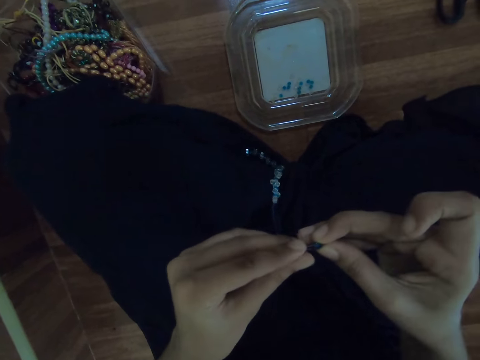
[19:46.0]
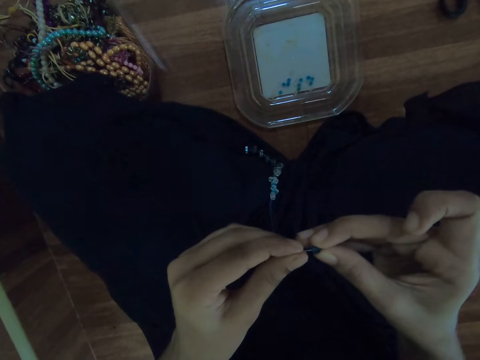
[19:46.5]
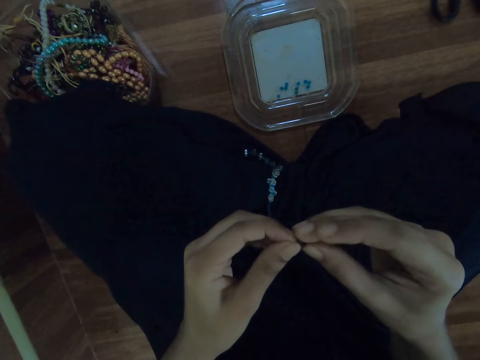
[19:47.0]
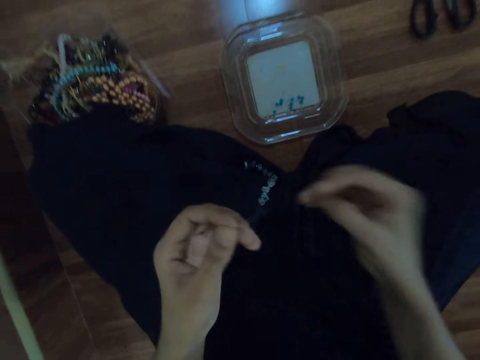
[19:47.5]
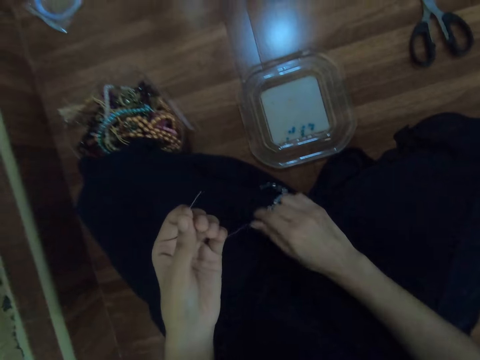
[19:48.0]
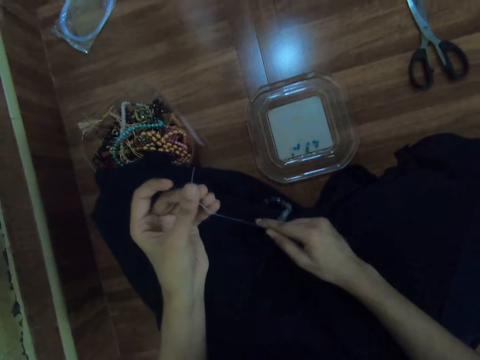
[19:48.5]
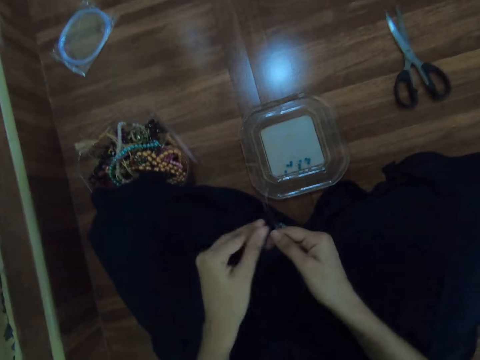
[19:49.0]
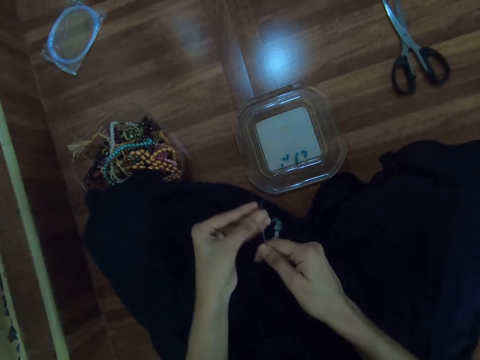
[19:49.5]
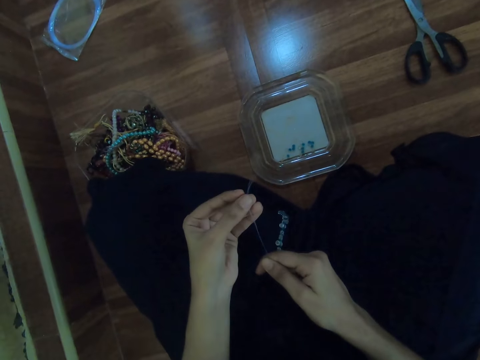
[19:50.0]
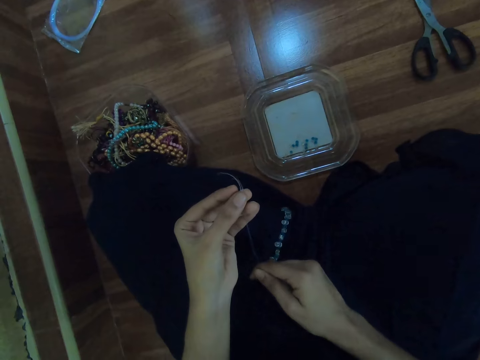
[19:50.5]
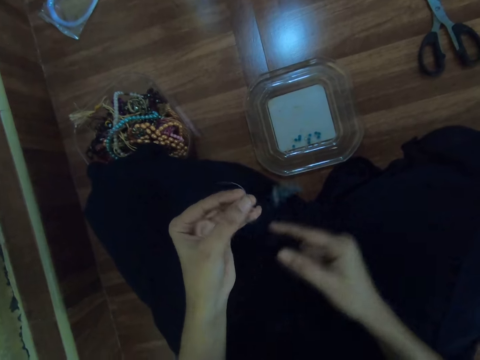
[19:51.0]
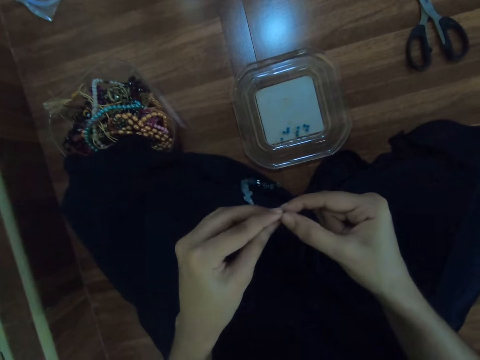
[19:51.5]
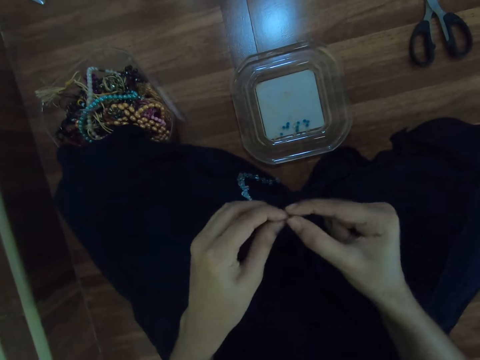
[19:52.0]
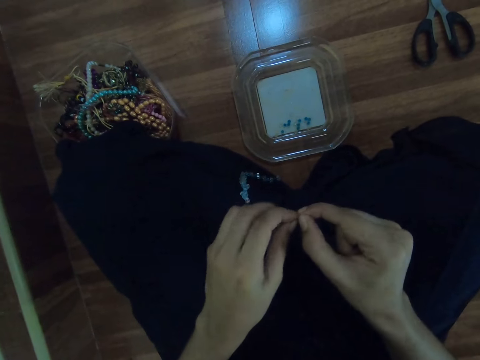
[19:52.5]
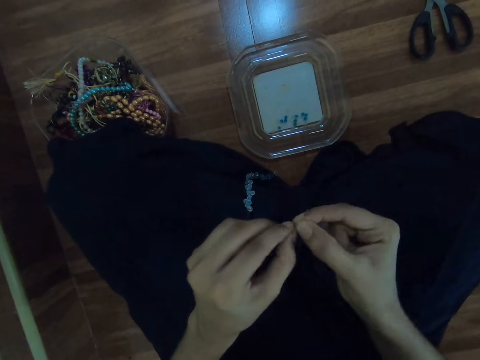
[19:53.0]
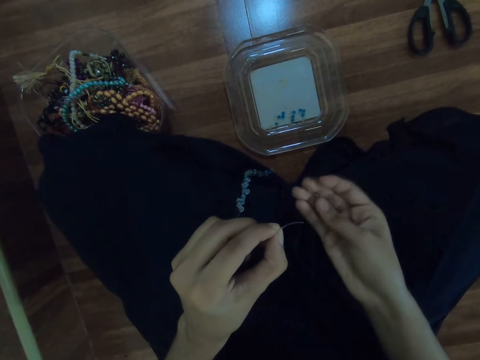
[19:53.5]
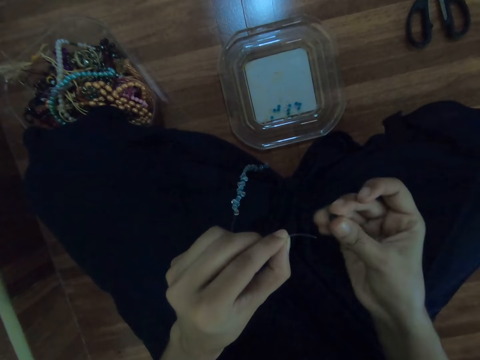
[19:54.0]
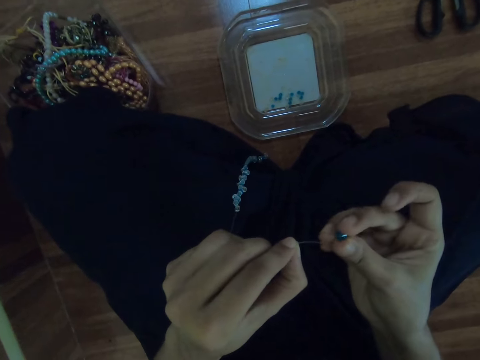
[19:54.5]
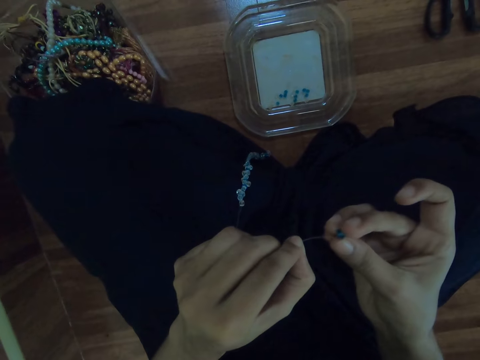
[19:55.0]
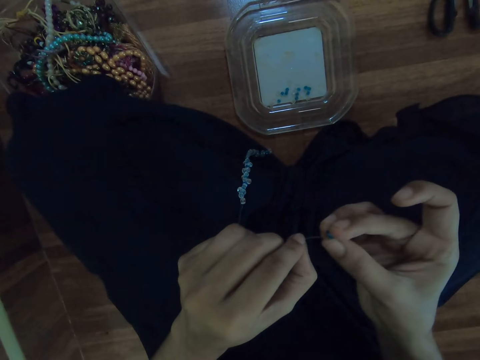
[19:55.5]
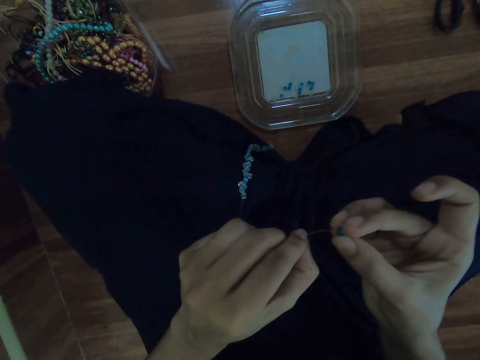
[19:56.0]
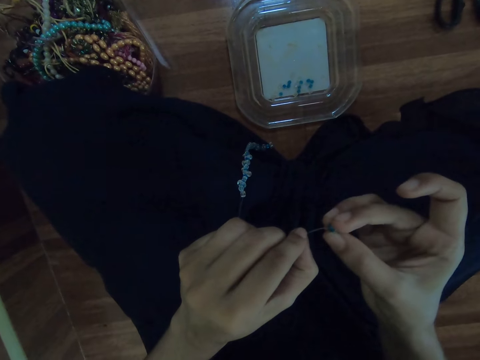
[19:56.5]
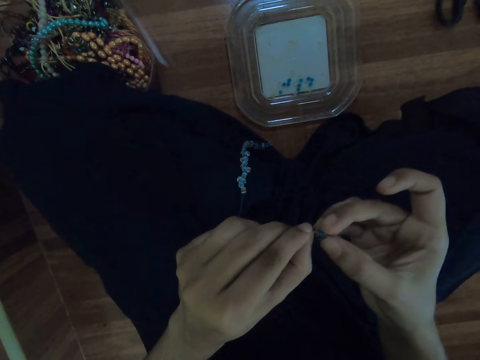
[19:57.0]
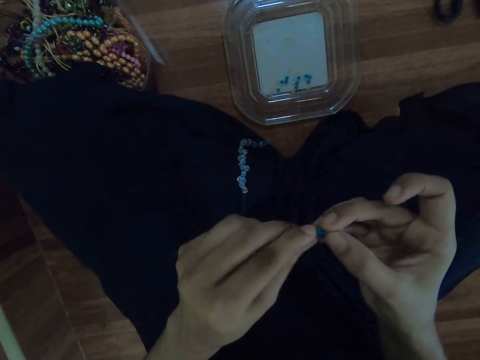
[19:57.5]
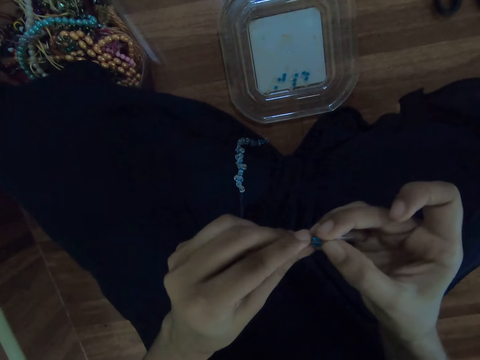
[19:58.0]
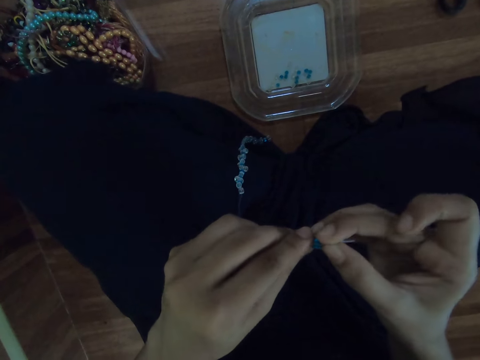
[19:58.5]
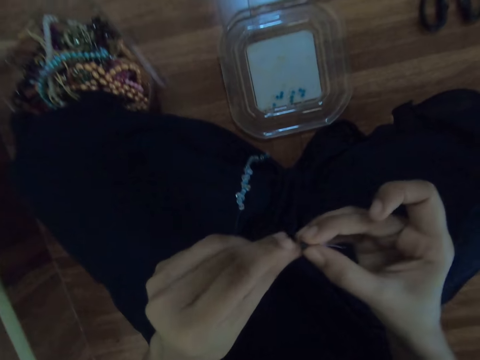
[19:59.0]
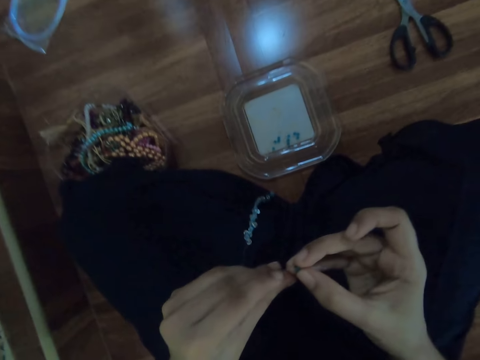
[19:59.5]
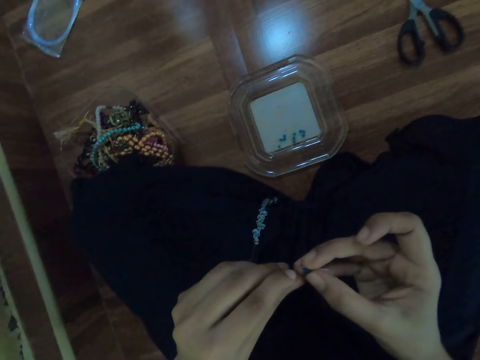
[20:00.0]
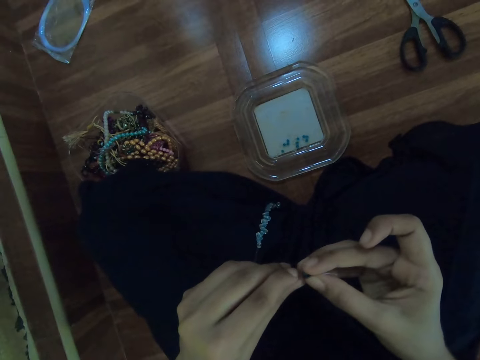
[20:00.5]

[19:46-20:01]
The camera wearer stretches the fishing line with both hands. She inserts the bead in the fishing line with her right hand.

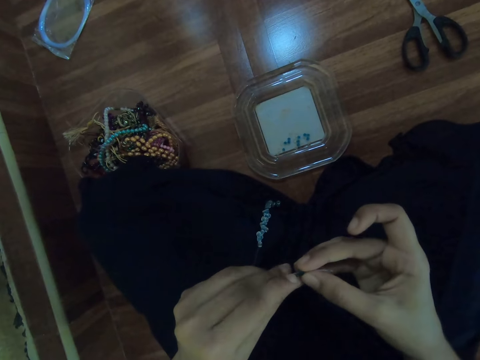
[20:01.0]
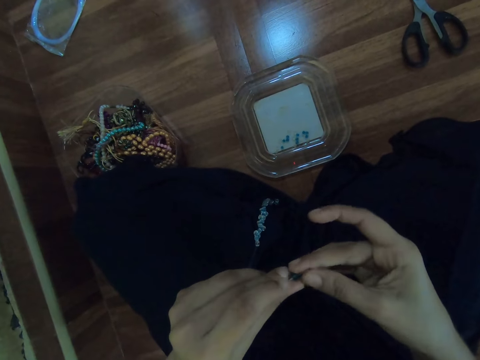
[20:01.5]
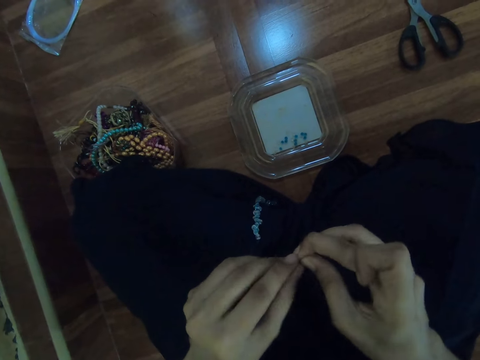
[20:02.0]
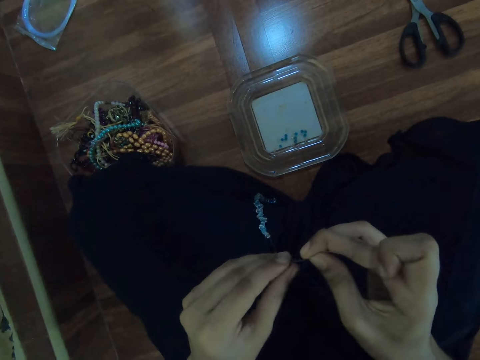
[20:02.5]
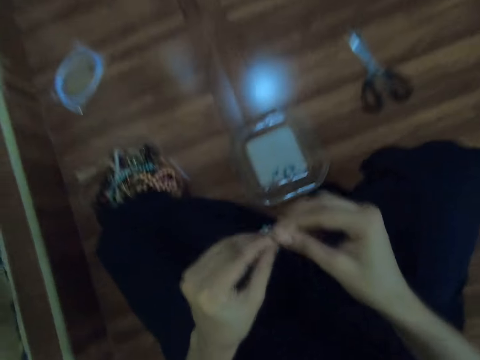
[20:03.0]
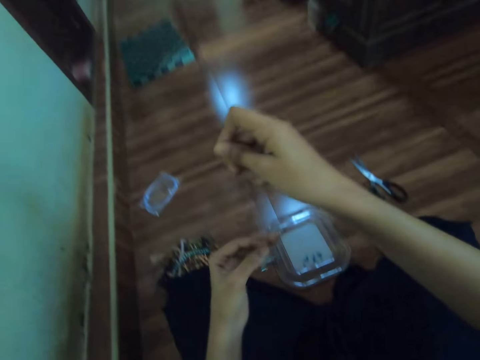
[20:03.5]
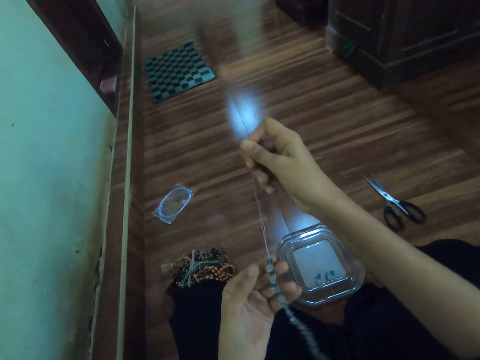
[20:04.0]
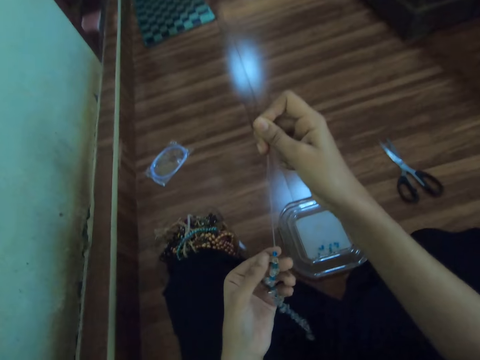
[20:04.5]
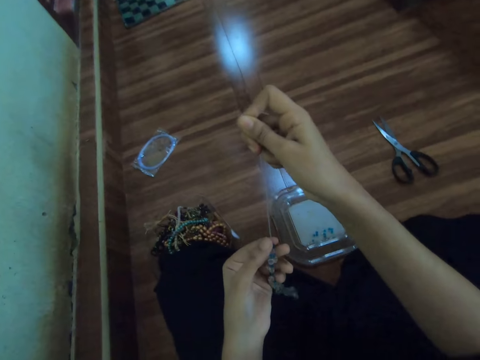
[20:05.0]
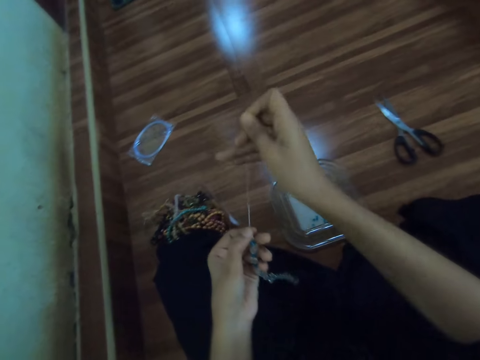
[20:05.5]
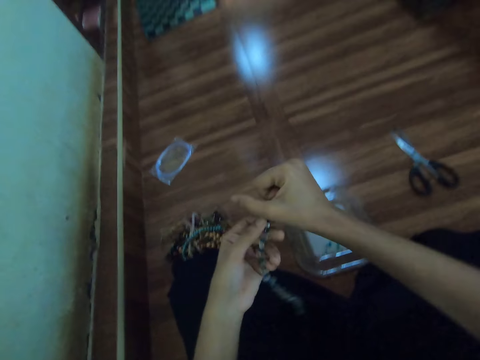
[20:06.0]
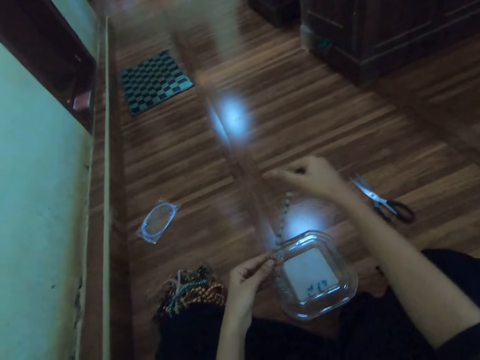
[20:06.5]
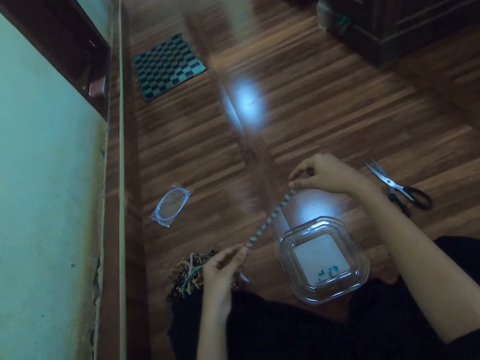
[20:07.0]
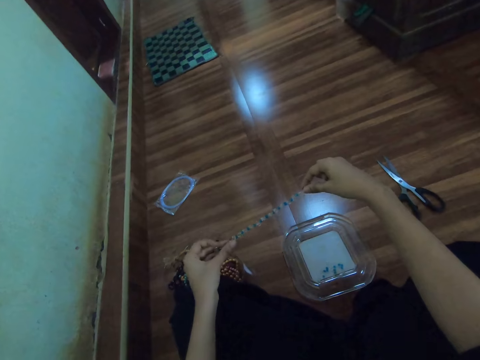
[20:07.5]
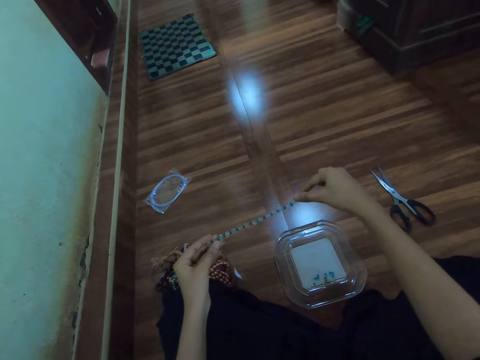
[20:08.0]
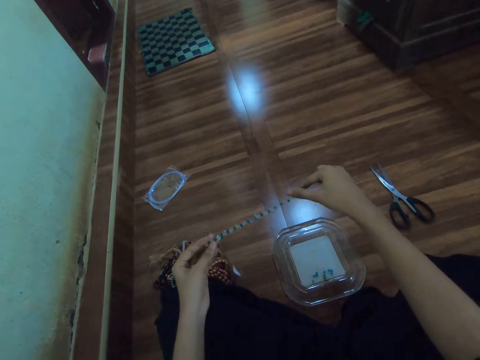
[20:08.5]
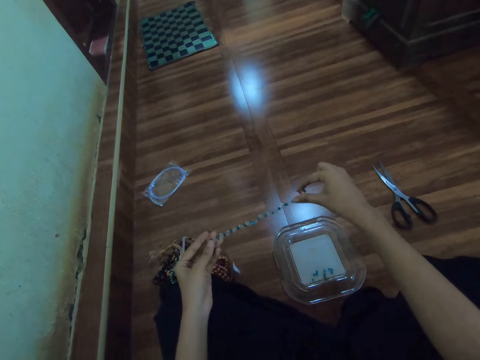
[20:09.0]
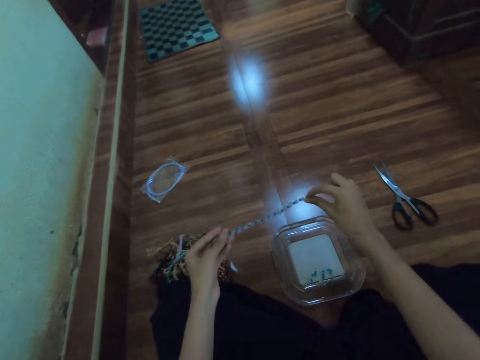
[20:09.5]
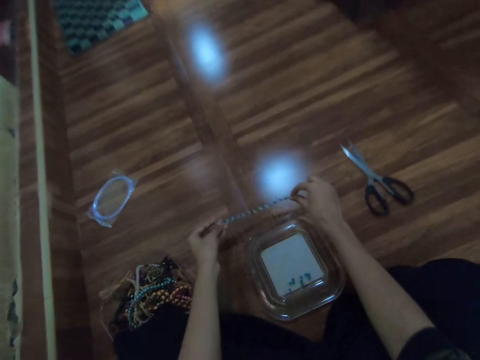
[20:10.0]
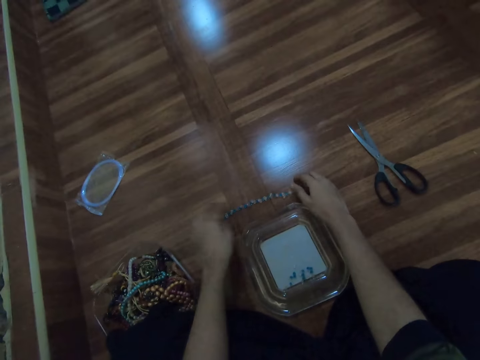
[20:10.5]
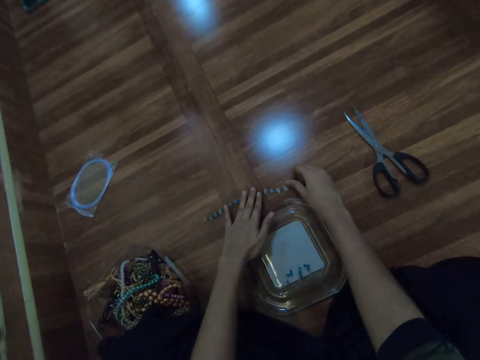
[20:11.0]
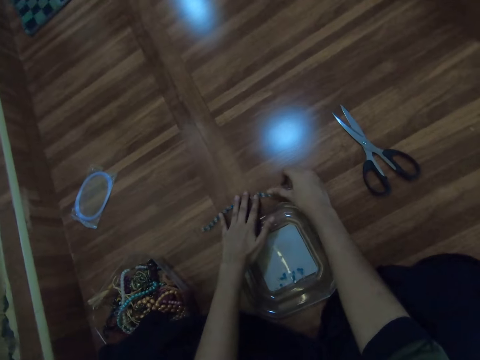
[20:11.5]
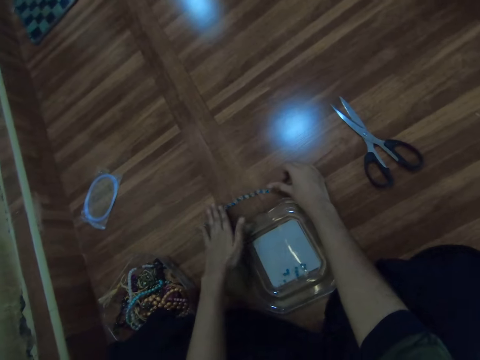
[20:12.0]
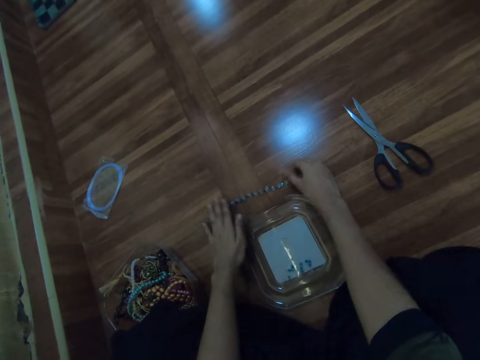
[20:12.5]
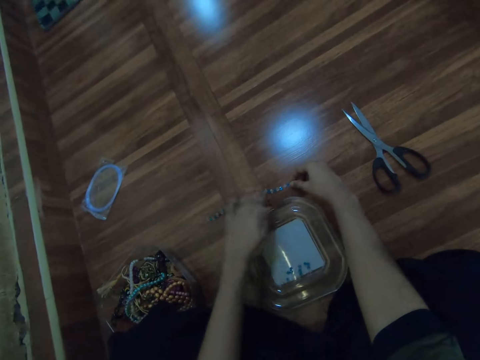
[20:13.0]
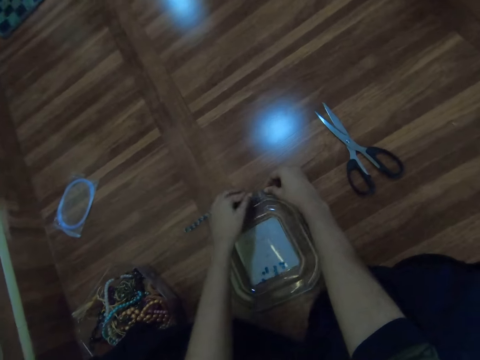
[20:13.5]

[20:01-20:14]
The camera wearer stretches the fishing line with both hands. She looks at the beads on the thread. She stretches a beaded bracelet with both hands. She drops the beaded bracelet on the floor with both hands.
